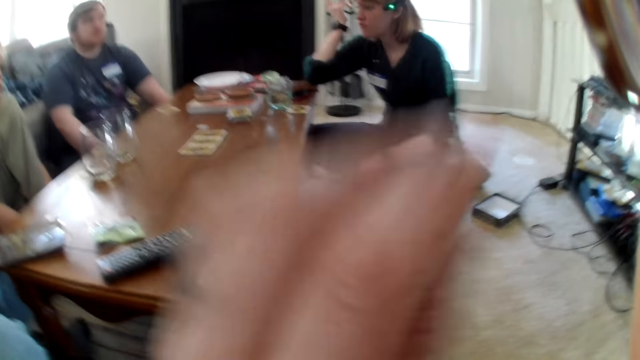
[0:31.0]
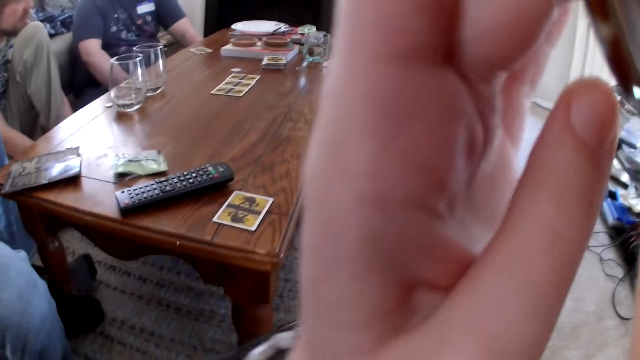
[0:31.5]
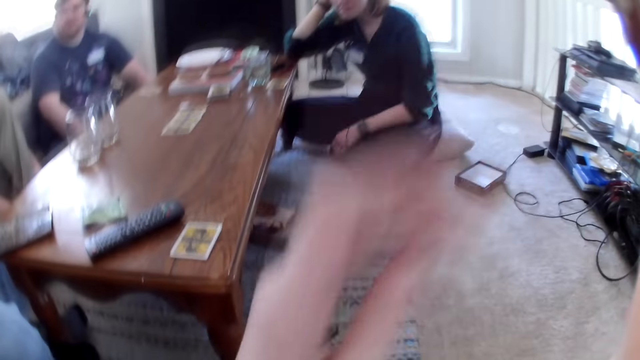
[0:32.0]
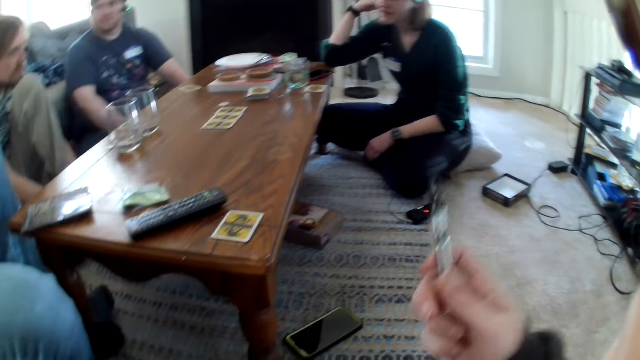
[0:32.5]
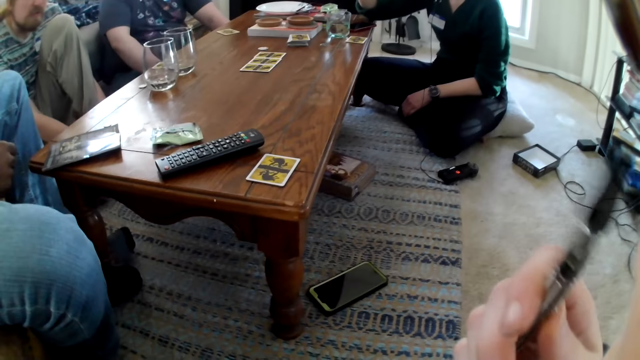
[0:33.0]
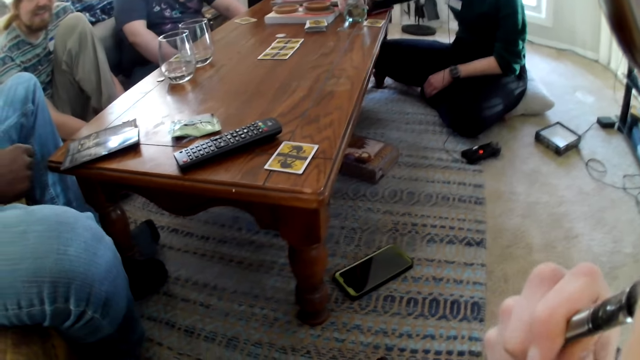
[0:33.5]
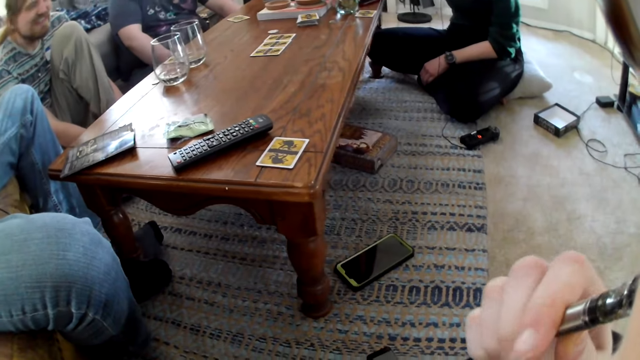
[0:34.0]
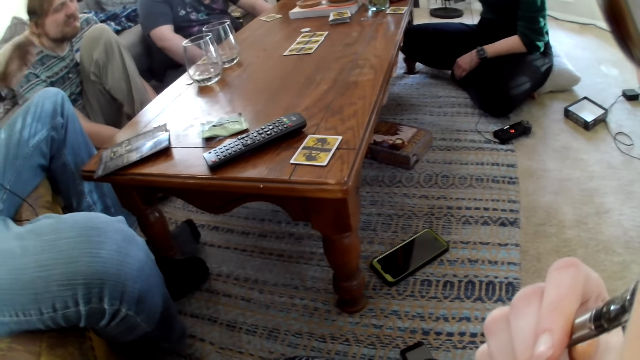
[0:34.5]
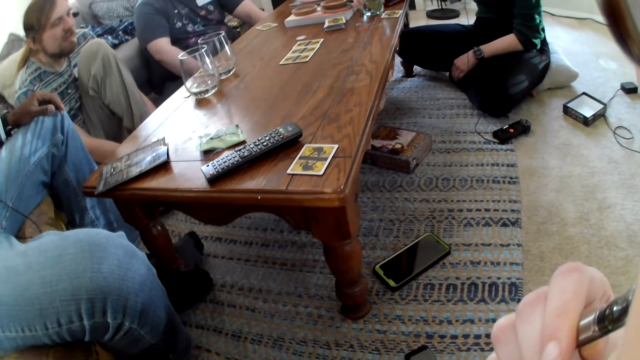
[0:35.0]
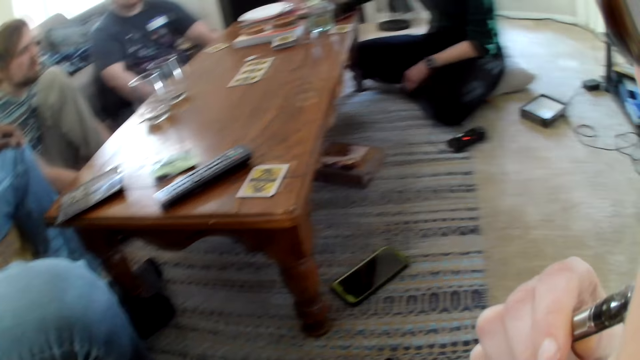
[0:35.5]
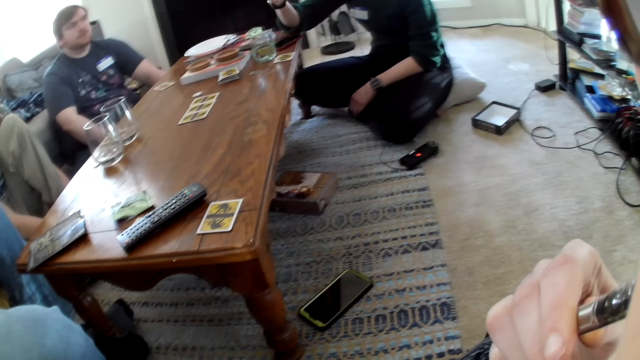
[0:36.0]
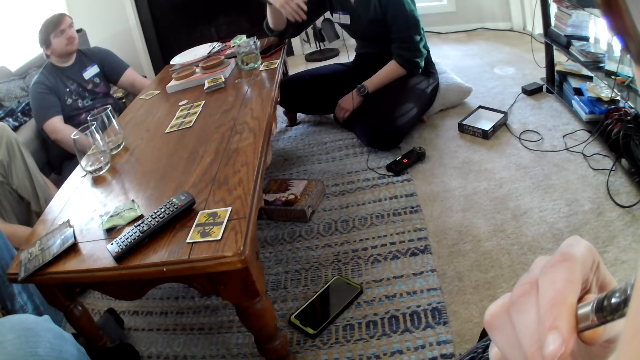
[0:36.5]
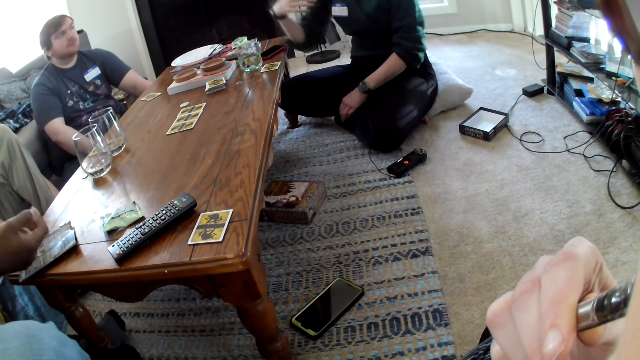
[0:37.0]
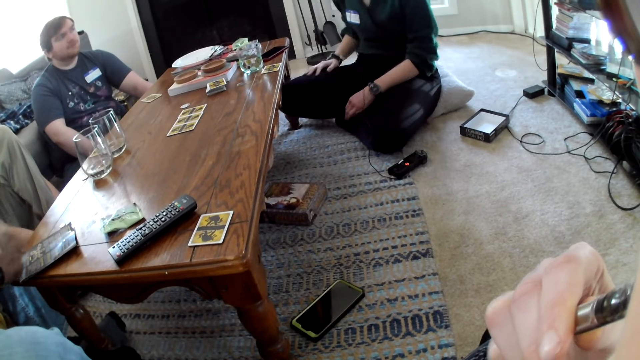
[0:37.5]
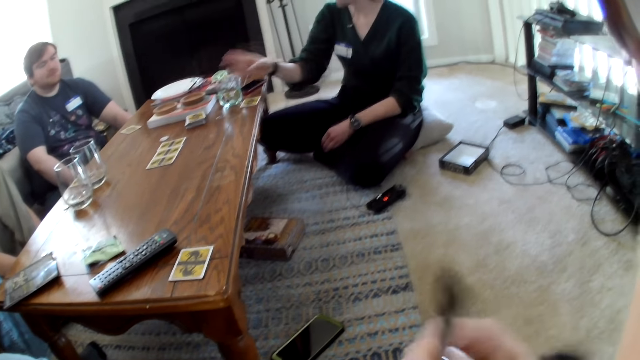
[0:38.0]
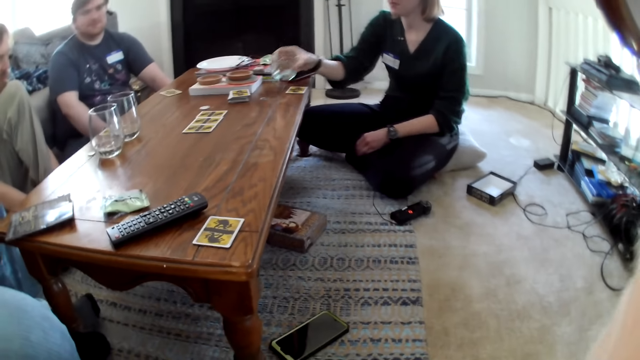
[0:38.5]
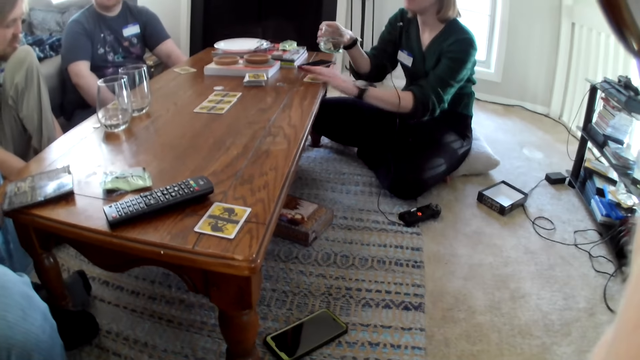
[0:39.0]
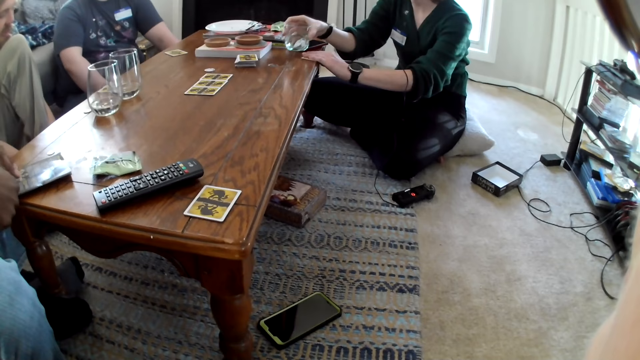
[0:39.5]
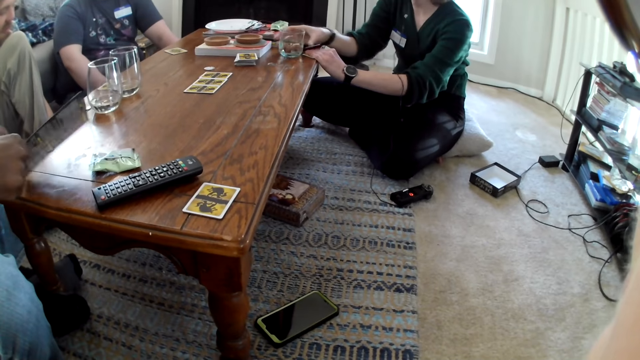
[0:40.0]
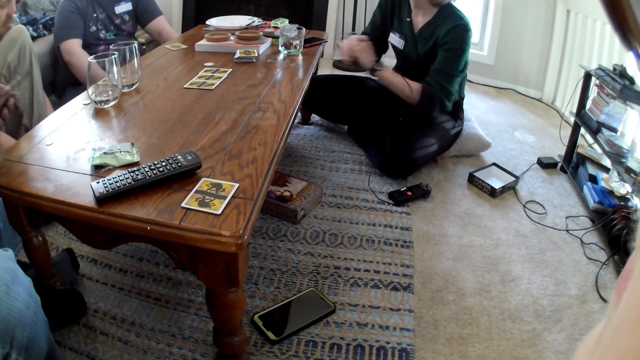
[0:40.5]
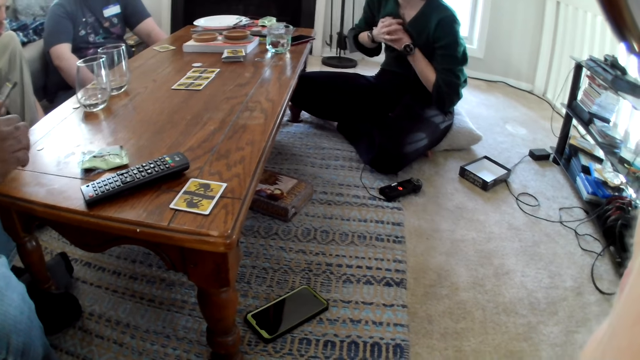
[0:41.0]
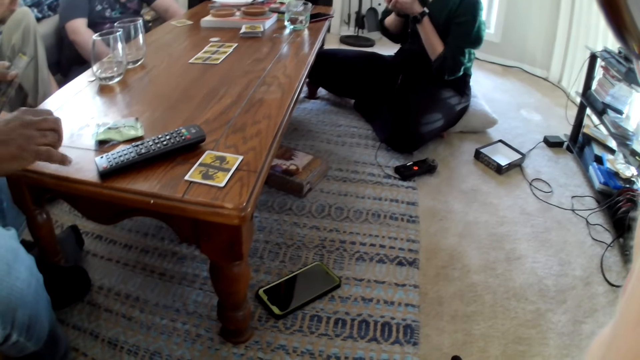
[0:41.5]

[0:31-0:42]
The camera wearer moves her hand. She touches the pair of glasses on her face with her left hand. She smokes an electric cigarette. She puts the vape pen in her mouth with her right hand. A man moves his hand. A lady moves her hand. The lady picks a cup of water from the table with her right hand. The lady picks a card from the table with her left hand. The man picks a handbill from the table with both hands. The lady drops the cup of water on the table with her right hand.

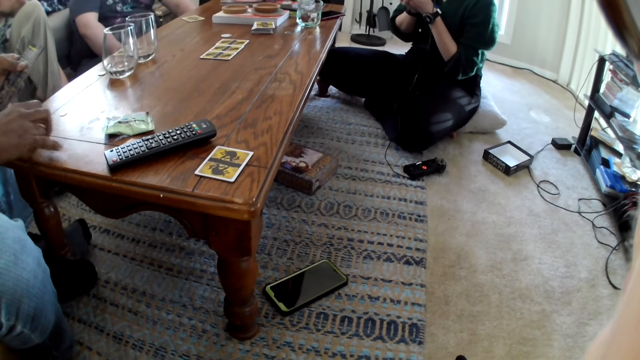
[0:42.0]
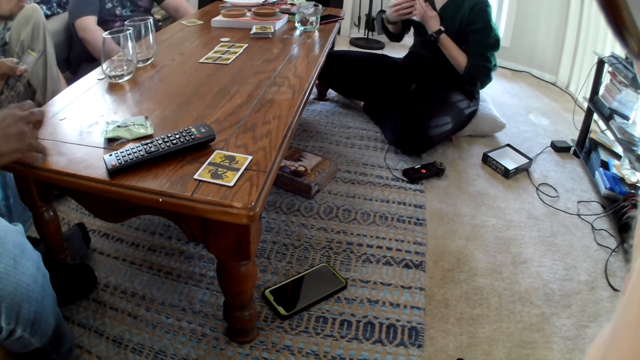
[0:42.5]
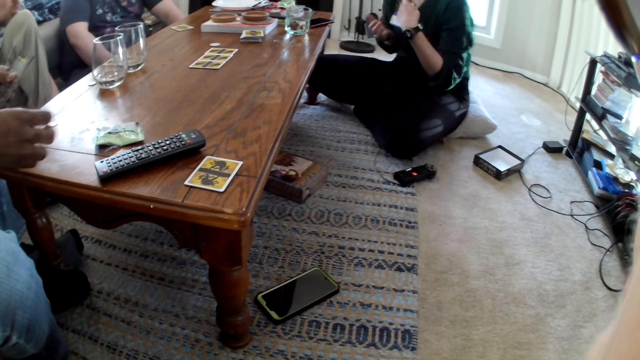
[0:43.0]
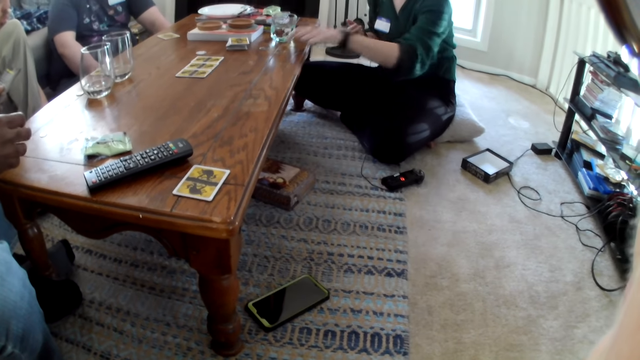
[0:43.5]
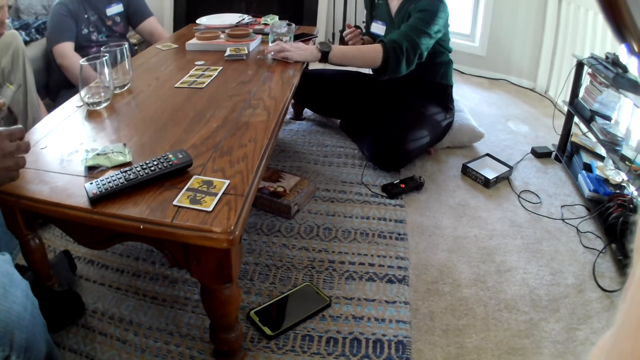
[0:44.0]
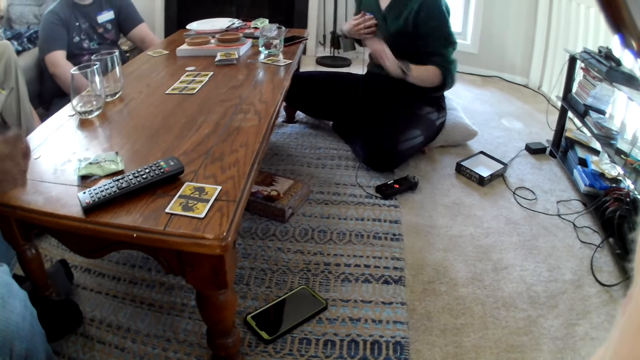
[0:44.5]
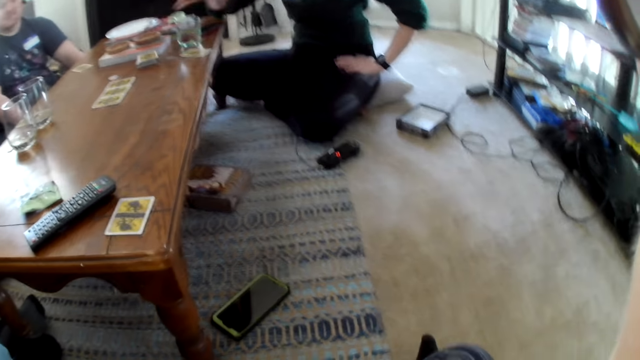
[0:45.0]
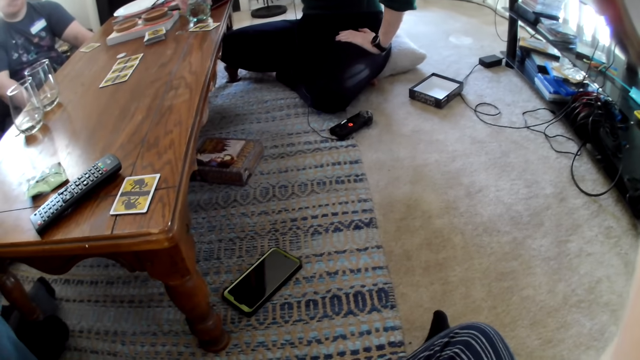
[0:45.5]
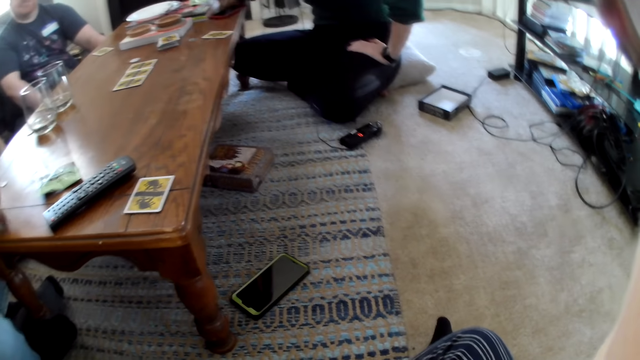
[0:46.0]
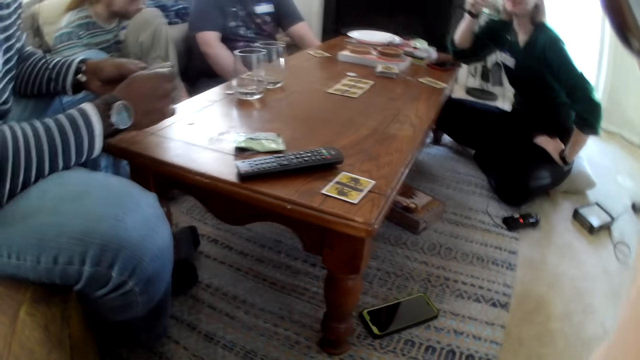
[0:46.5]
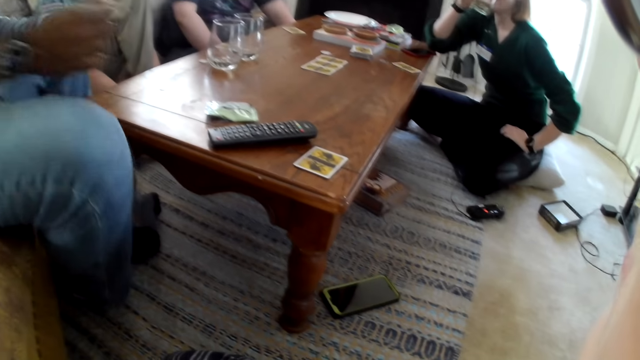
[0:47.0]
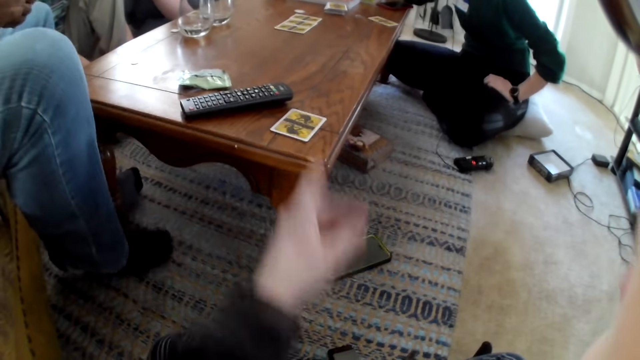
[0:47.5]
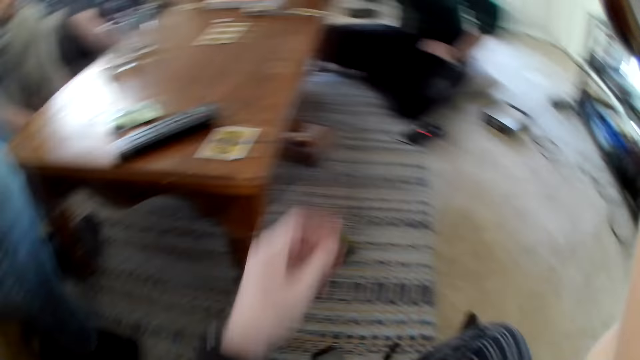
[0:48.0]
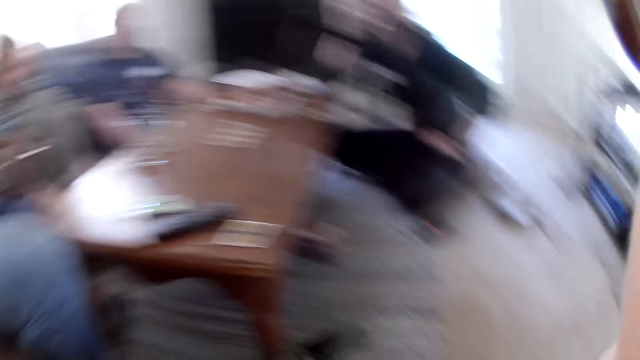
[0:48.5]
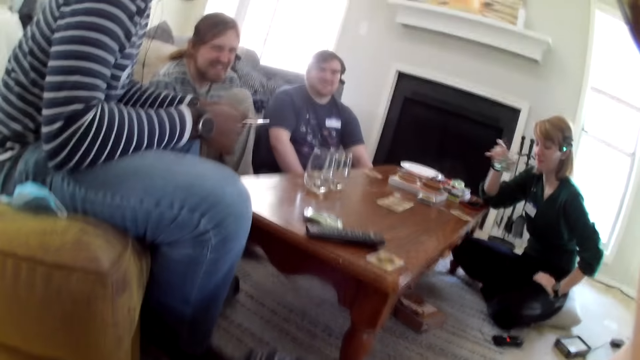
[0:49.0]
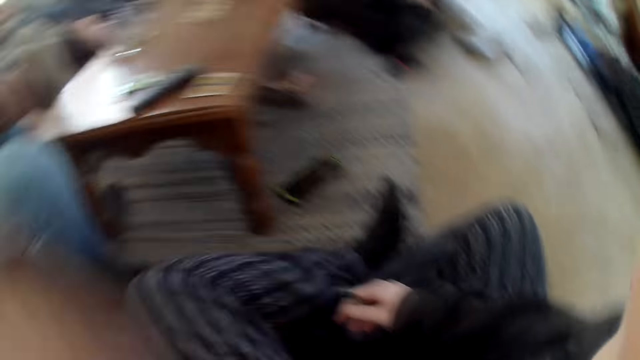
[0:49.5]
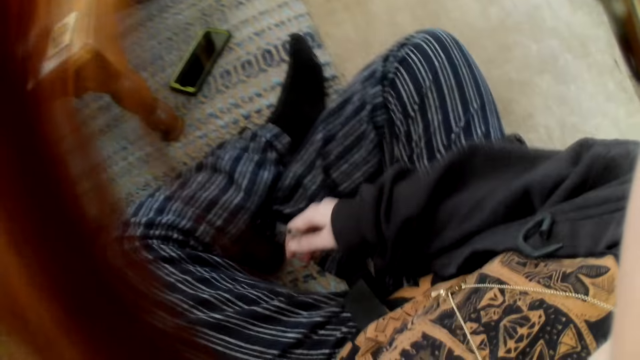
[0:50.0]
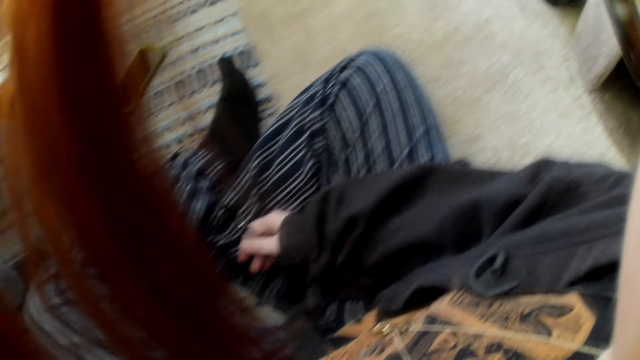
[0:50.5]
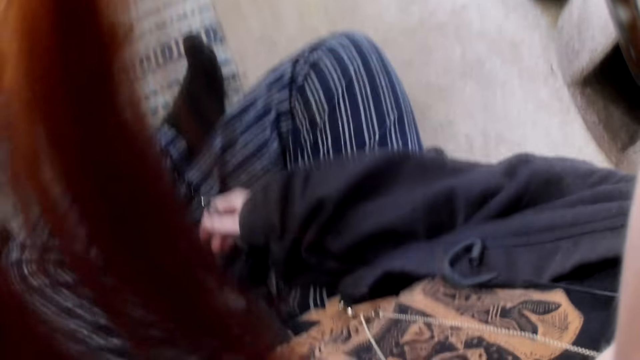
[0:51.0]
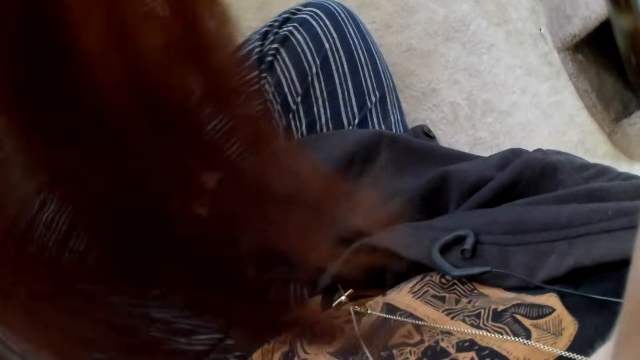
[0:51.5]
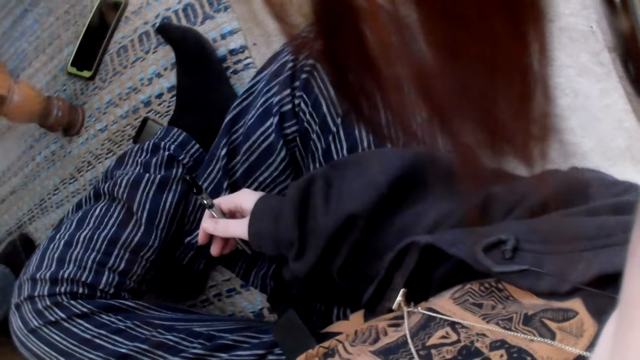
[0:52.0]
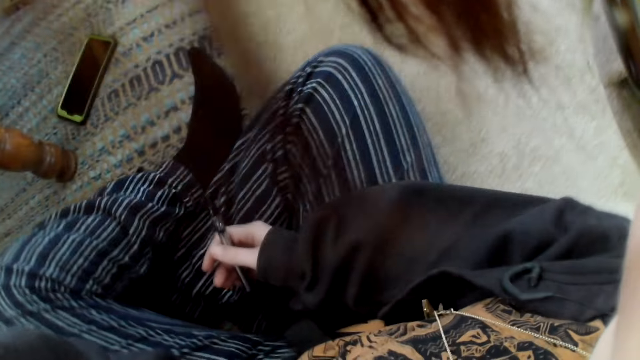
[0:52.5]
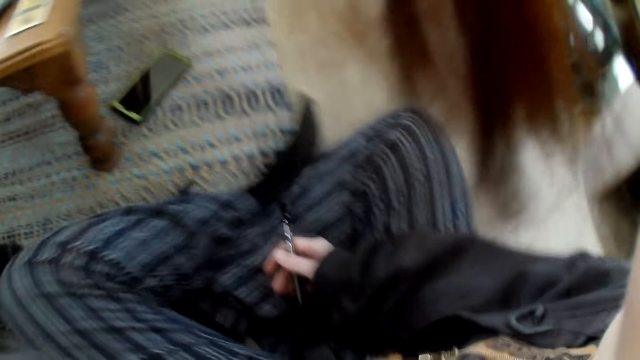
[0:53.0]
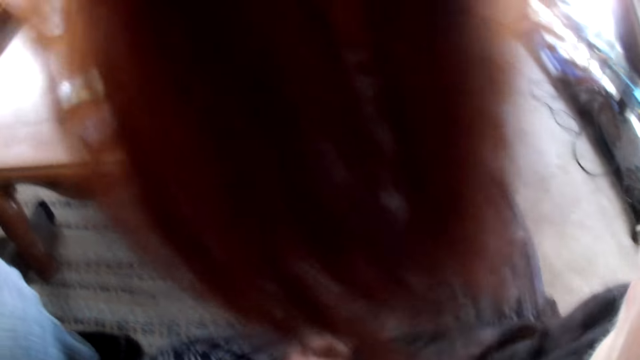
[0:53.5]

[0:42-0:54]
The woman drops the card on the table with her left hand. The woman picks the cup of water from the table with her right hand. A man moves his leg. The woman drinks water from the cup in her right hand. The camera wearer moves her hand. The man holds a paper in his hand. The woman drops the cup of water on the table with her right hand. The camera wearer touches her head with her left hand. She moves her hand.
